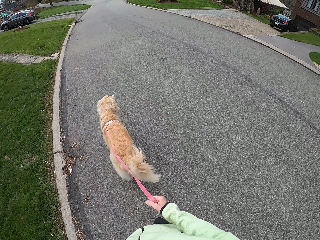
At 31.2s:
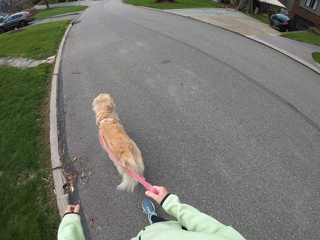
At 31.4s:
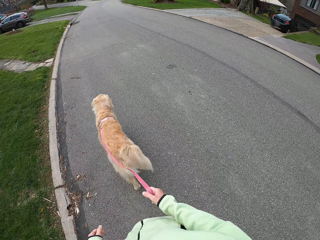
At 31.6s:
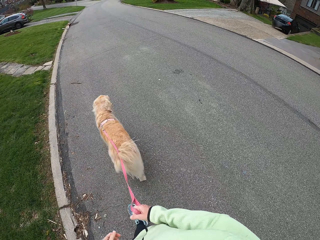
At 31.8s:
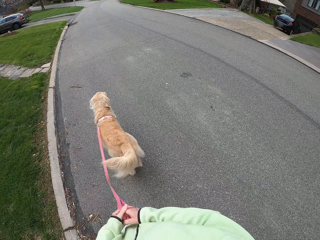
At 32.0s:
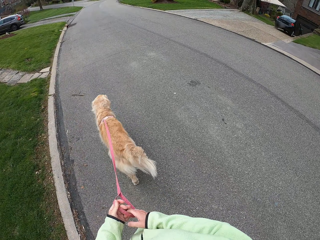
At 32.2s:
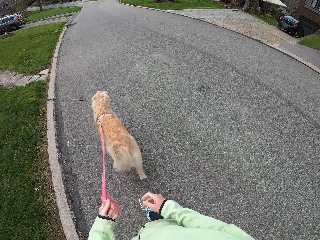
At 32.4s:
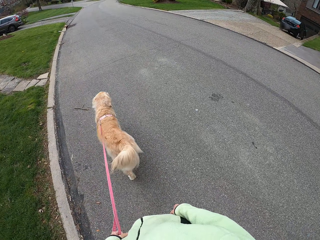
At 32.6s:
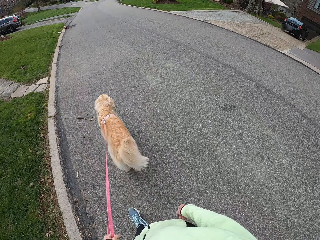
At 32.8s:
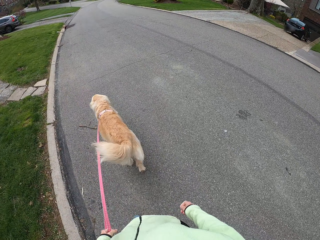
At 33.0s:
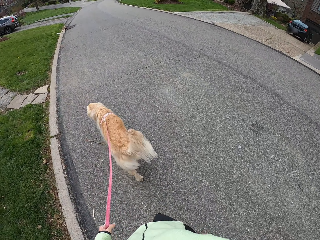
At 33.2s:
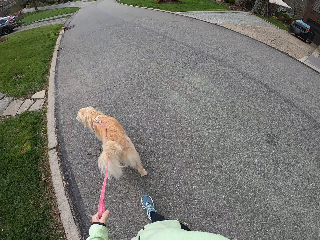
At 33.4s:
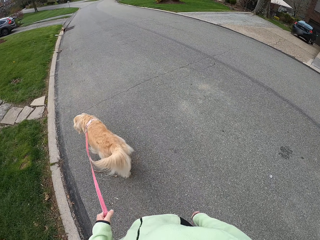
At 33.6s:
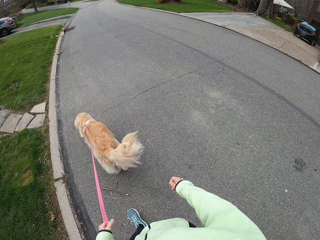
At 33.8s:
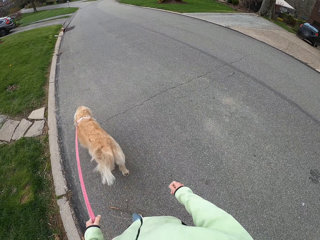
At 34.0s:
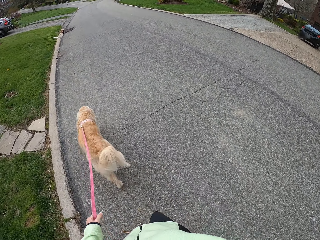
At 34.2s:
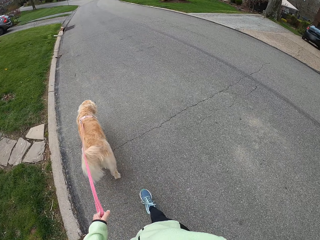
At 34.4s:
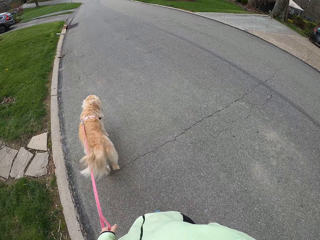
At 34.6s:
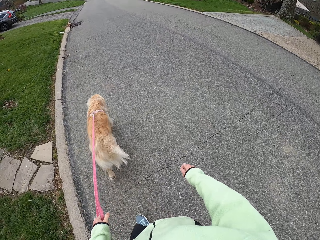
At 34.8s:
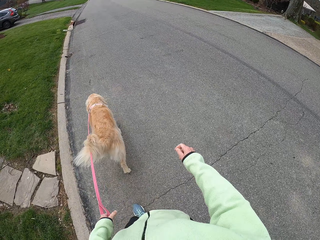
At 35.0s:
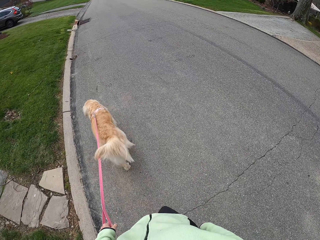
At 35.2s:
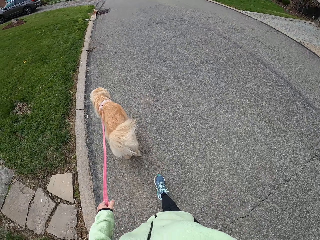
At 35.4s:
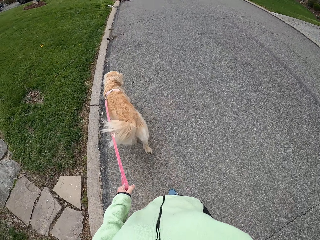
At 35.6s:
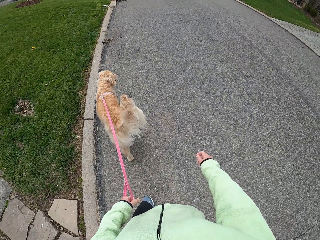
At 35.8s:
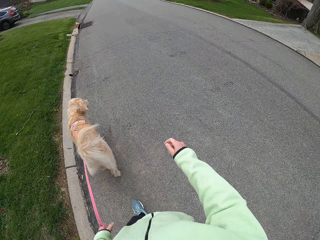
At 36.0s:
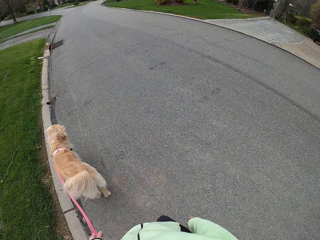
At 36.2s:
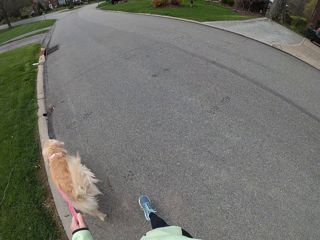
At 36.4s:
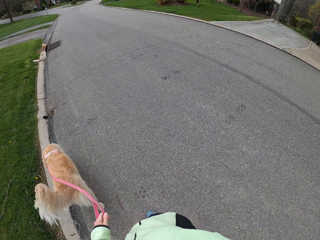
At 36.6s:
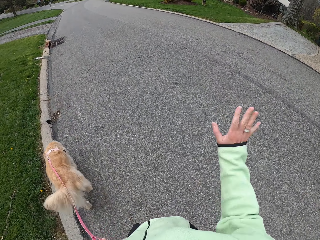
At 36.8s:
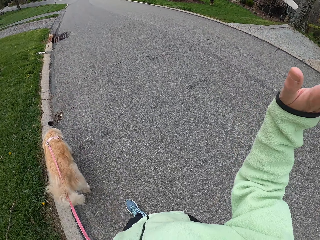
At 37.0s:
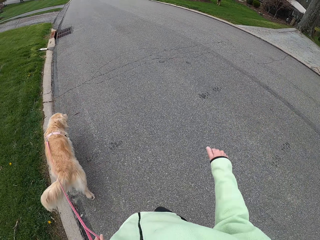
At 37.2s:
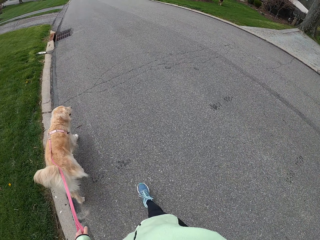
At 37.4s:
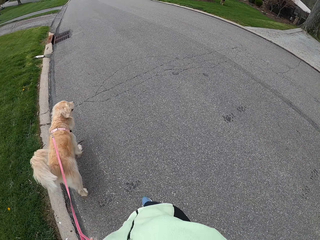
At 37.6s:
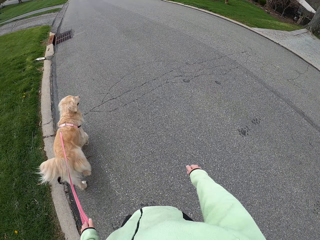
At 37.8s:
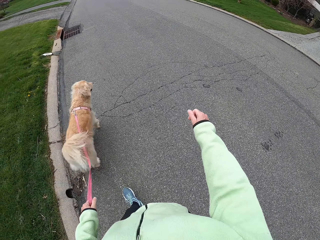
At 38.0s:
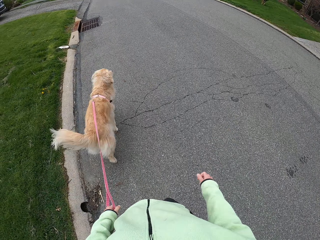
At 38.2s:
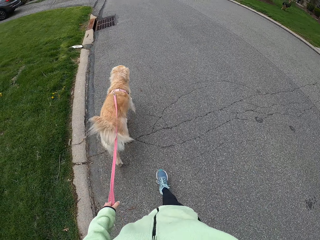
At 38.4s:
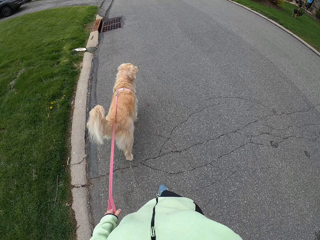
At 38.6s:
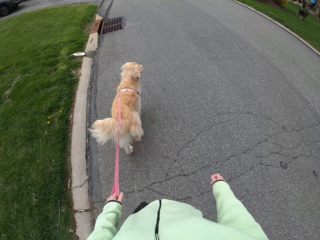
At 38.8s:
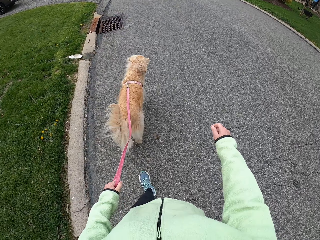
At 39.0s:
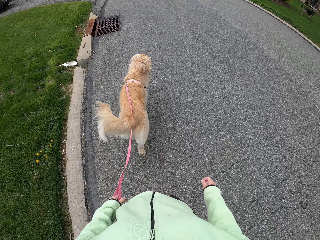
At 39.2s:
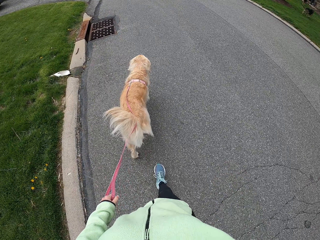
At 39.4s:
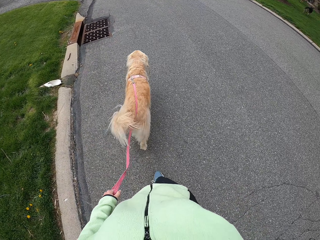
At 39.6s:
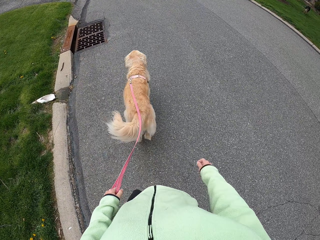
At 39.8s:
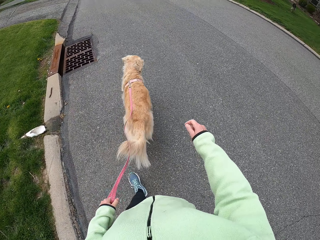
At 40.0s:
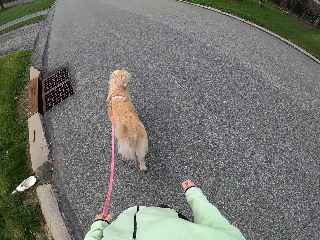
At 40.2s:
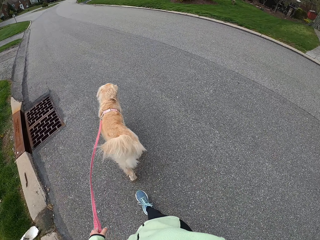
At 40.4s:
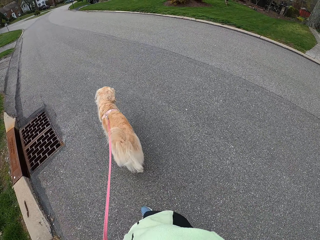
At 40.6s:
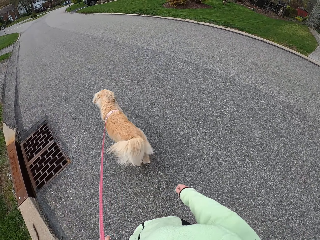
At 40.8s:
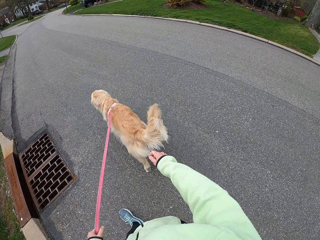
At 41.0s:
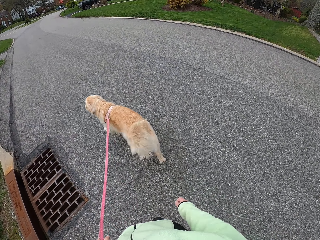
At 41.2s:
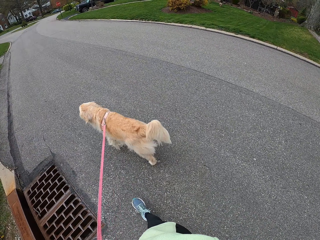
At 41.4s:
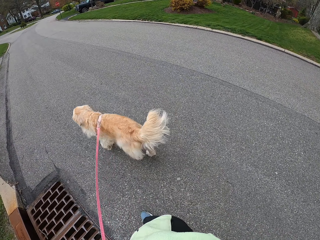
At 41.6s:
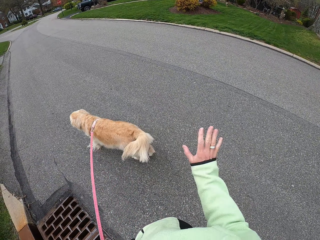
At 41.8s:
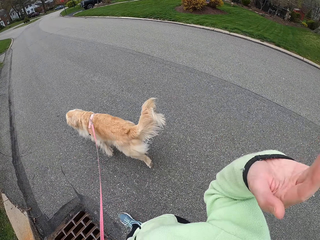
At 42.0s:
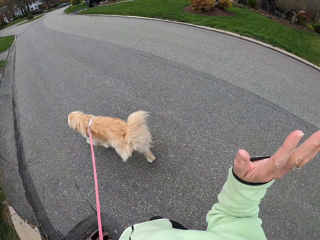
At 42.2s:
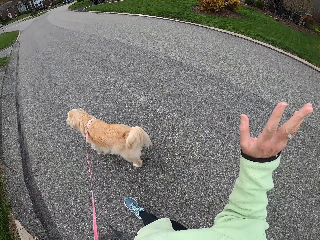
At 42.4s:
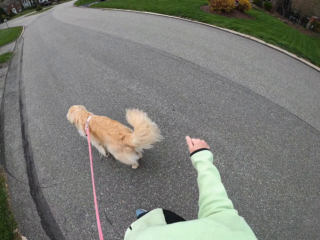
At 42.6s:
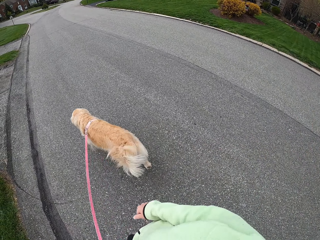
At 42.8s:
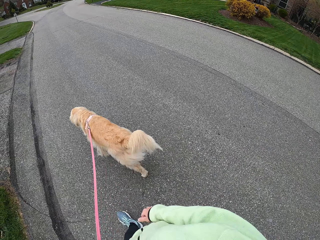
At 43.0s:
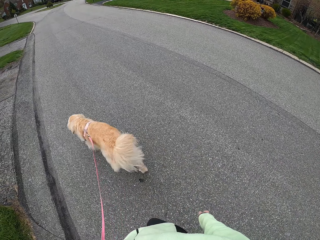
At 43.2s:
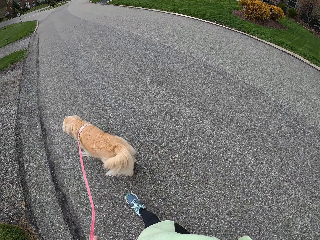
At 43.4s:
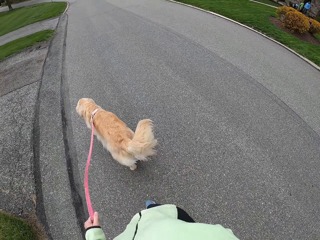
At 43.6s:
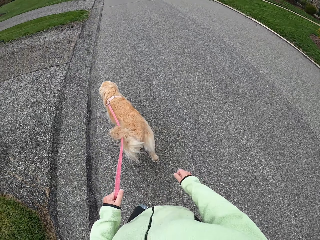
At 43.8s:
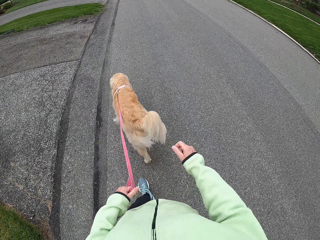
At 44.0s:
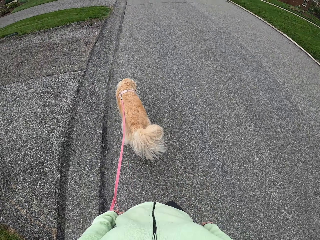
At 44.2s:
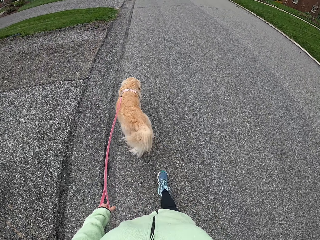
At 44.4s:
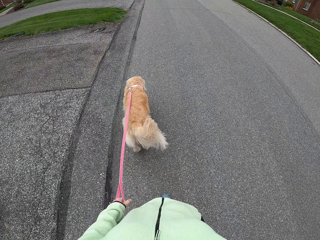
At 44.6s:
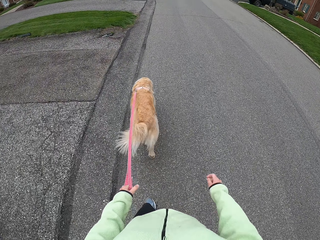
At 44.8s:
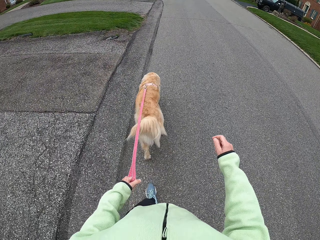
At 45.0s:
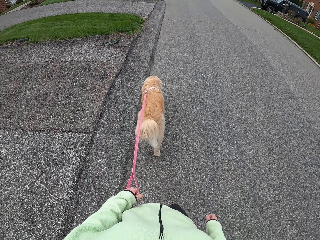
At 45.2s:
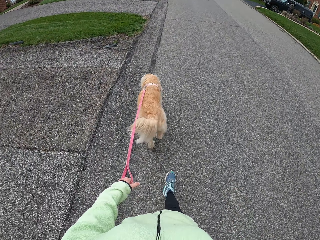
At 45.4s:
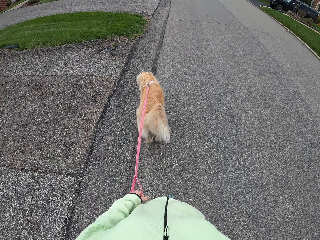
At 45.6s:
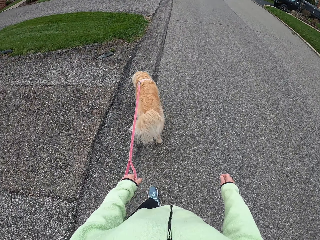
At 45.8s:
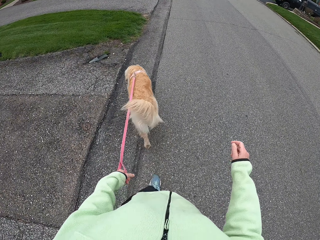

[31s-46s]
The camera wearer switches the dog leashes to the left hand. He raises his hand. He walks on the road with the dog. He raises his hand and walks on the road with the dog.

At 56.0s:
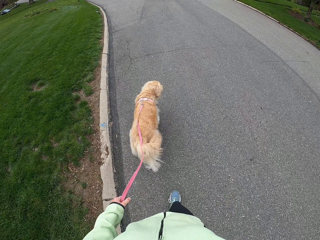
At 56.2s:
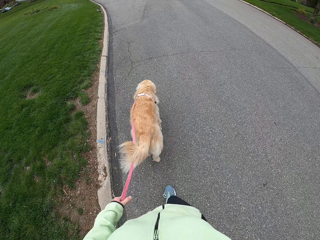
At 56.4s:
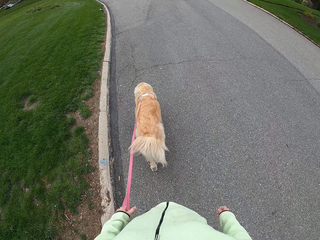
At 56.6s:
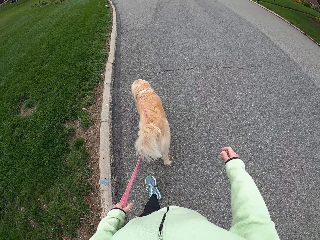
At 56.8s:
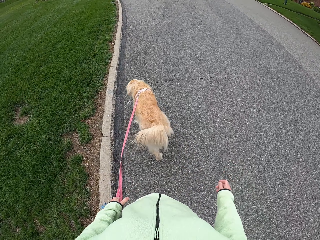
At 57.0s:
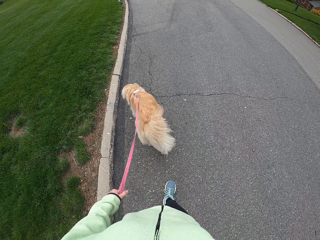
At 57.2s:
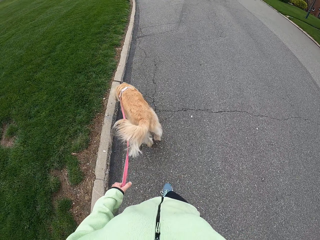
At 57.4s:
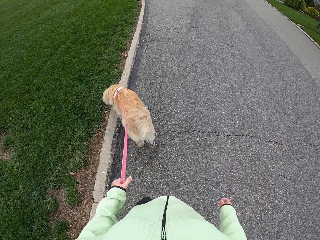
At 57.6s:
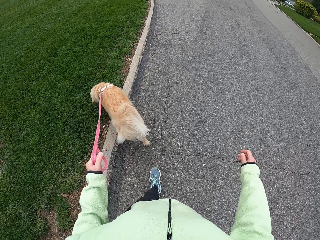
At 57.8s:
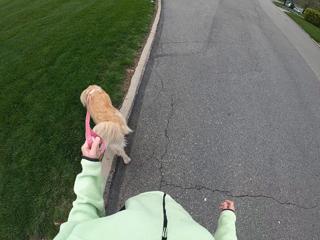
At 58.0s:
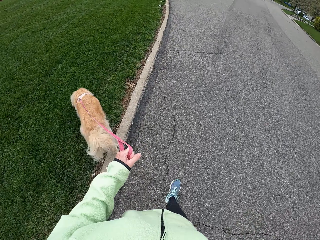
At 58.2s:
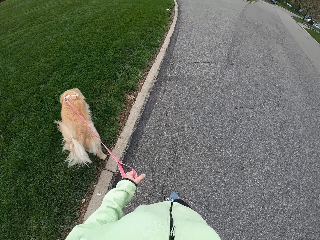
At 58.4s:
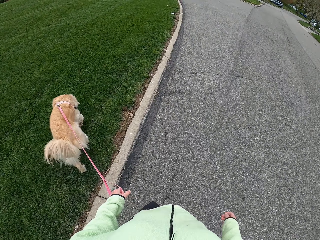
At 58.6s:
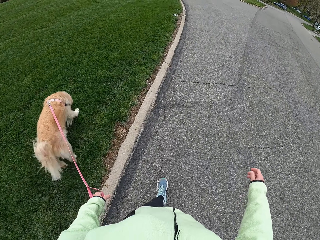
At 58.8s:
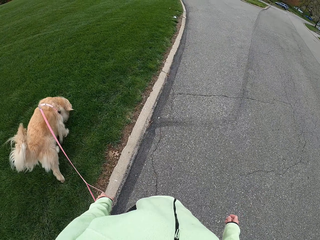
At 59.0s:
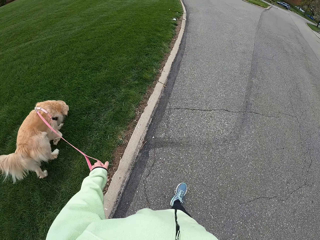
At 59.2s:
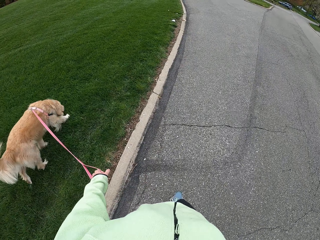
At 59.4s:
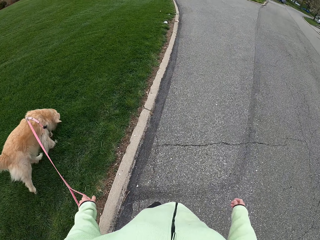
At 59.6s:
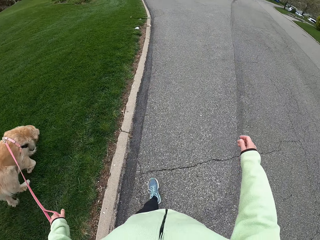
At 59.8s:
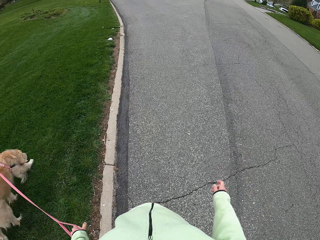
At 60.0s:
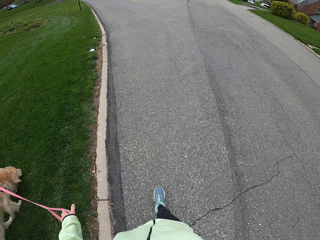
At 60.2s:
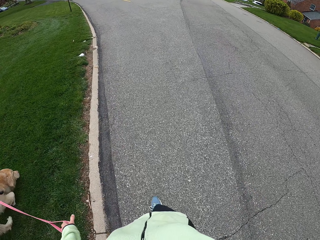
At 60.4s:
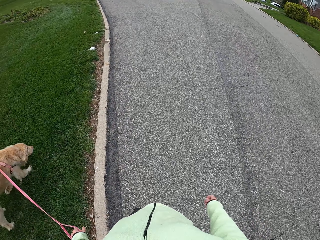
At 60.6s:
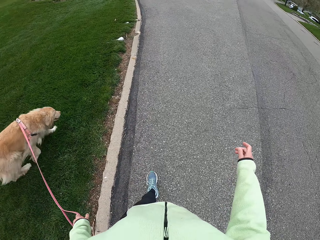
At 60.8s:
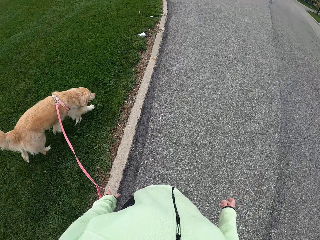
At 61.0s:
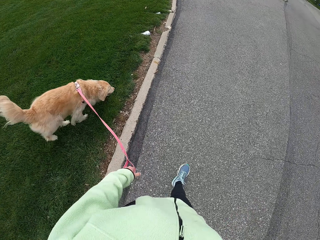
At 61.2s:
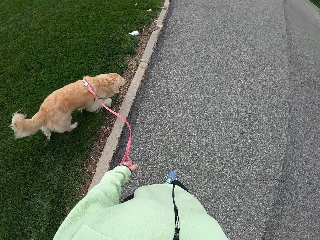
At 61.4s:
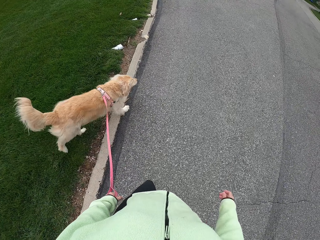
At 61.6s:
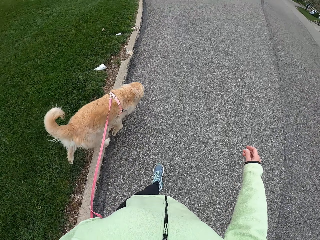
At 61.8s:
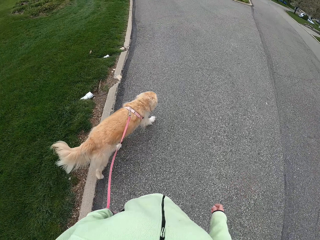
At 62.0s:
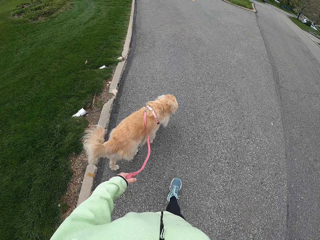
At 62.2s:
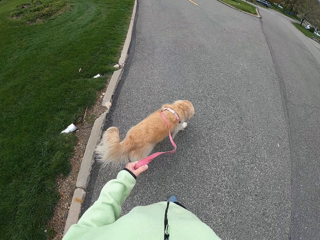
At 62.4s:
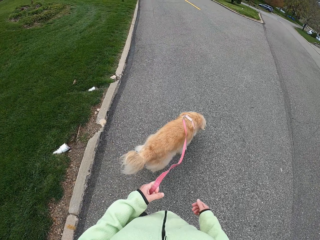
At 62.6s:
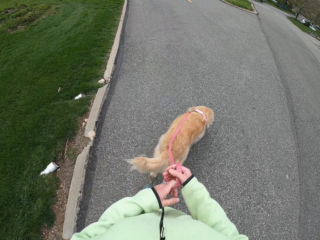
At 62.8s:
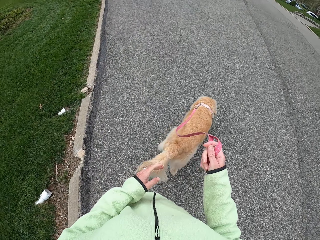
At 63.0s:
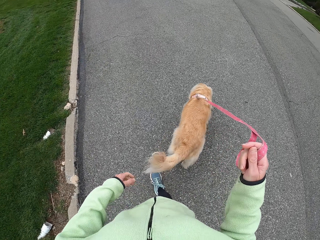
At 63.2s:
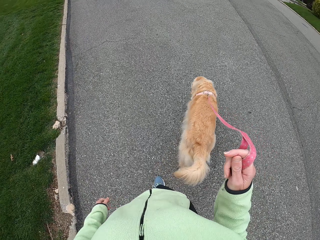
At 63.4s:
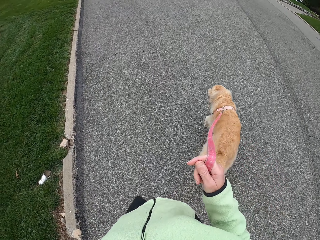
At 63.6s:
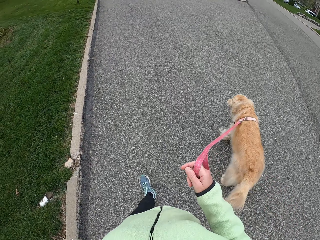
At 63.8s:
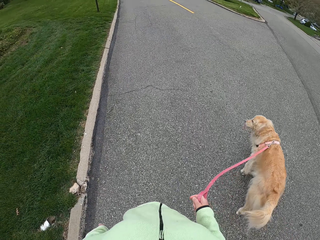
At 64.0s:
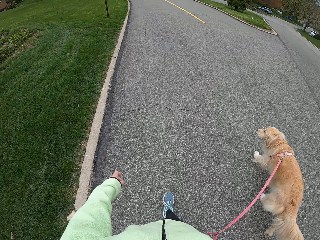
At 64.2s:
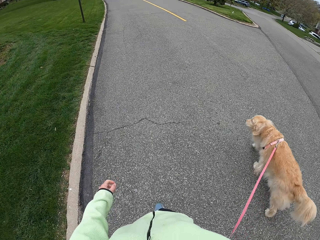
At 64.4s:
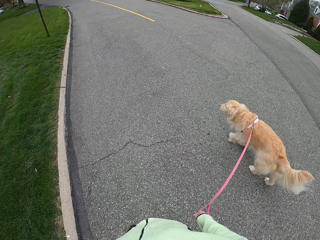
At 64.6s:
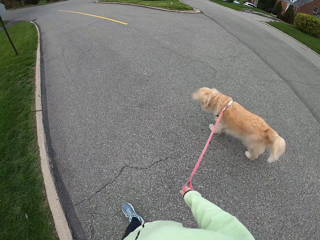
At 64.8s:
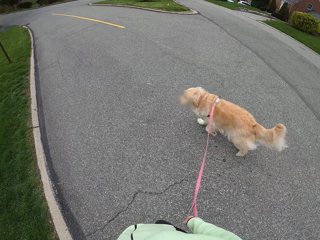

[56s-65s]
The camera wearer switches the dog leashes to the right hand. They walk on the road with the dog.
